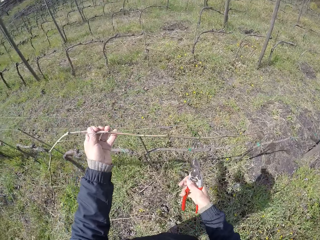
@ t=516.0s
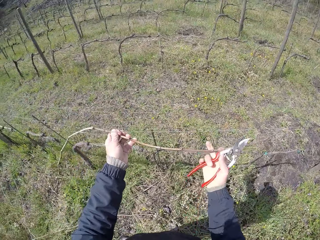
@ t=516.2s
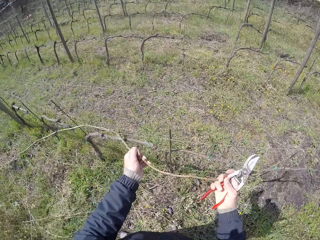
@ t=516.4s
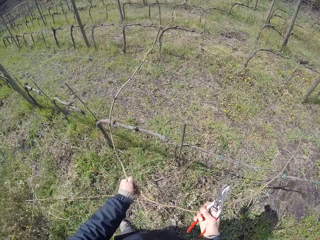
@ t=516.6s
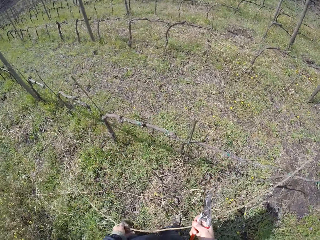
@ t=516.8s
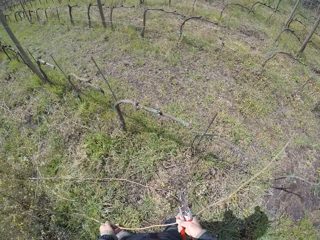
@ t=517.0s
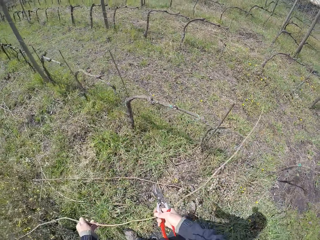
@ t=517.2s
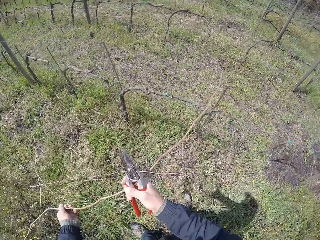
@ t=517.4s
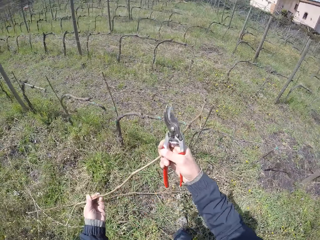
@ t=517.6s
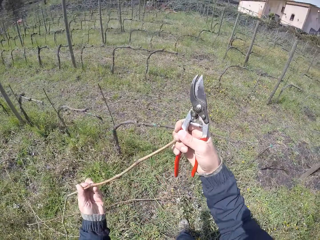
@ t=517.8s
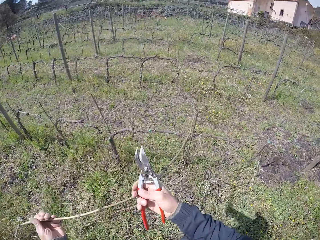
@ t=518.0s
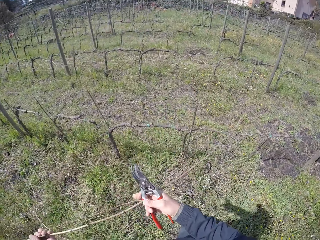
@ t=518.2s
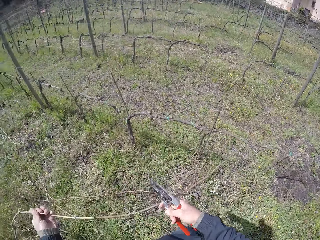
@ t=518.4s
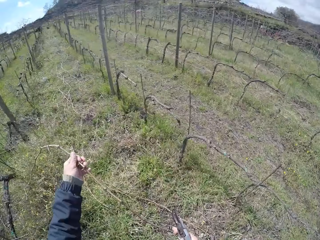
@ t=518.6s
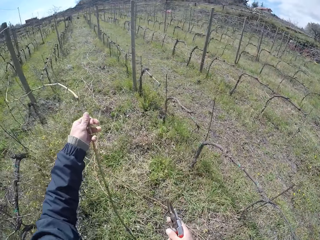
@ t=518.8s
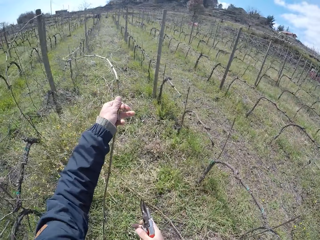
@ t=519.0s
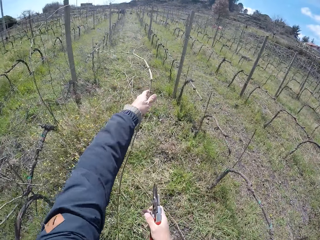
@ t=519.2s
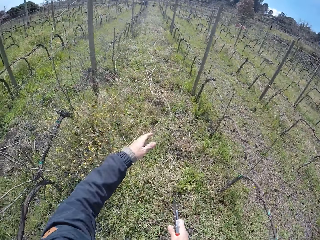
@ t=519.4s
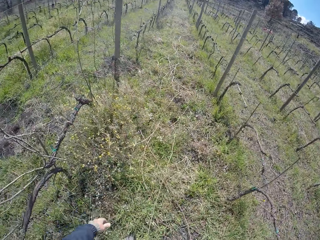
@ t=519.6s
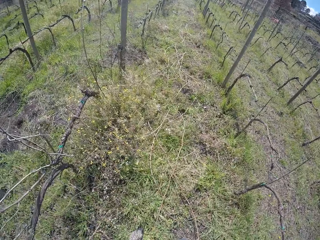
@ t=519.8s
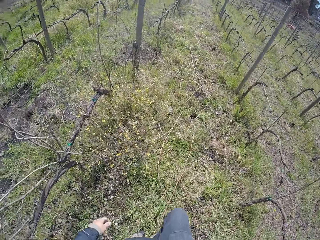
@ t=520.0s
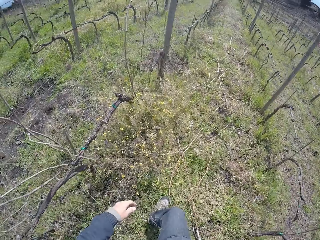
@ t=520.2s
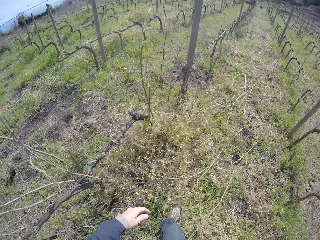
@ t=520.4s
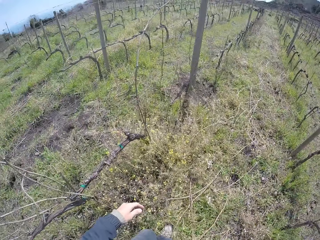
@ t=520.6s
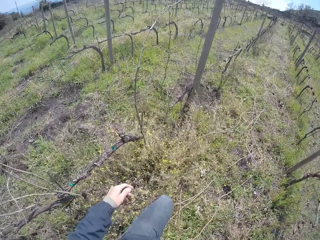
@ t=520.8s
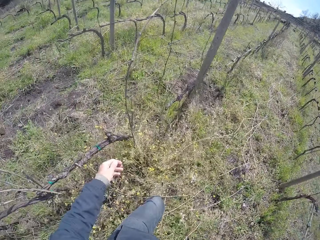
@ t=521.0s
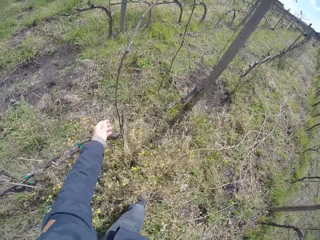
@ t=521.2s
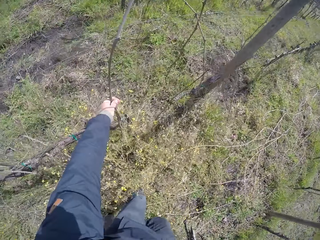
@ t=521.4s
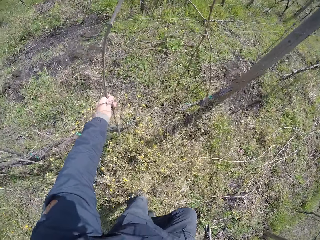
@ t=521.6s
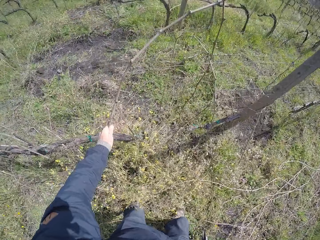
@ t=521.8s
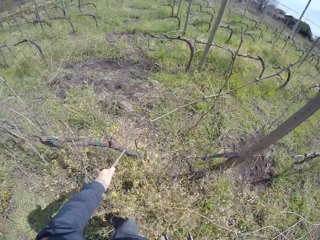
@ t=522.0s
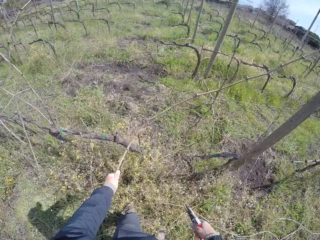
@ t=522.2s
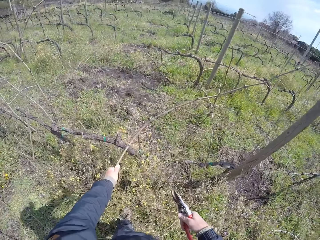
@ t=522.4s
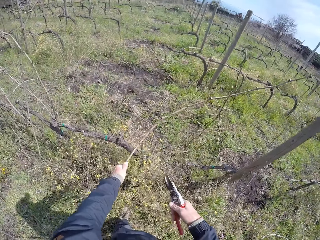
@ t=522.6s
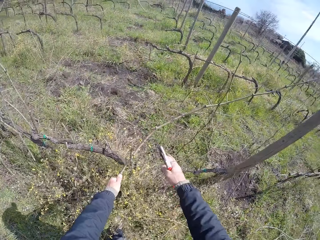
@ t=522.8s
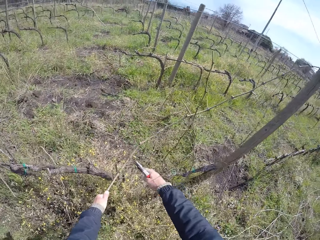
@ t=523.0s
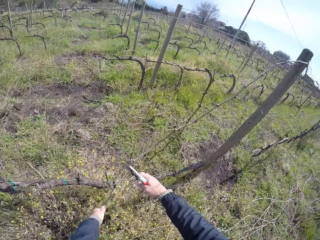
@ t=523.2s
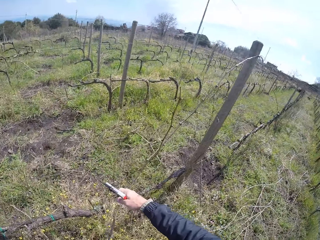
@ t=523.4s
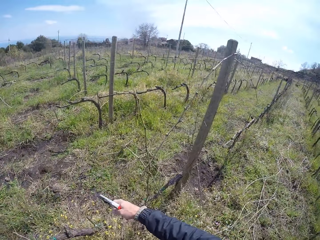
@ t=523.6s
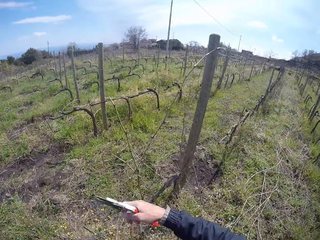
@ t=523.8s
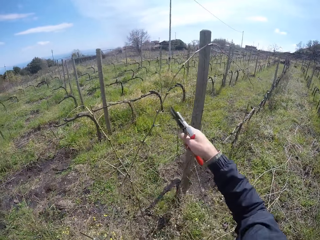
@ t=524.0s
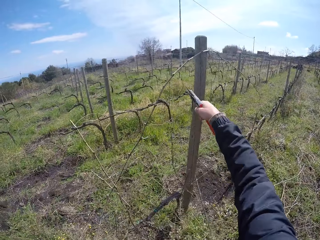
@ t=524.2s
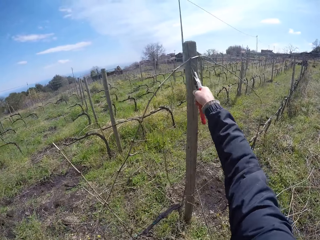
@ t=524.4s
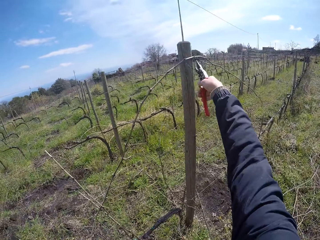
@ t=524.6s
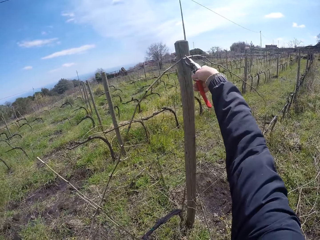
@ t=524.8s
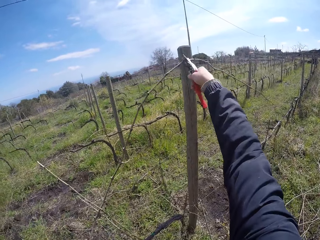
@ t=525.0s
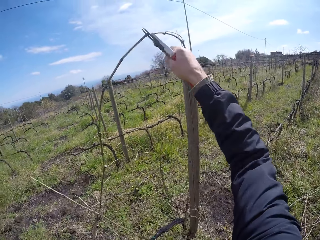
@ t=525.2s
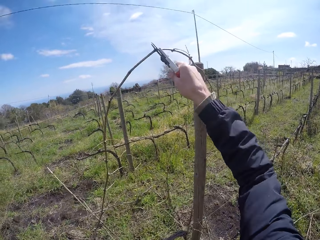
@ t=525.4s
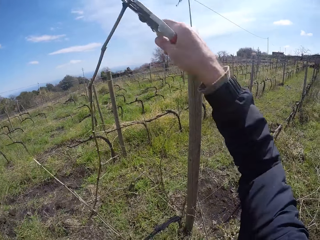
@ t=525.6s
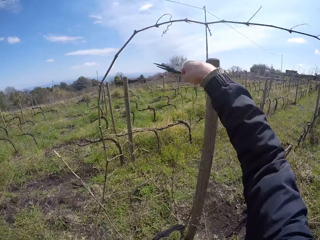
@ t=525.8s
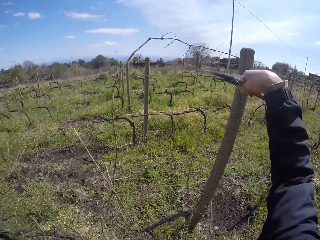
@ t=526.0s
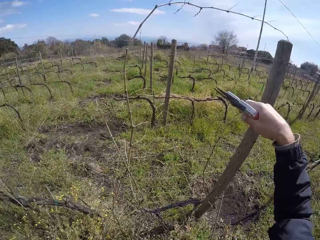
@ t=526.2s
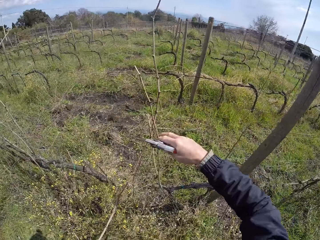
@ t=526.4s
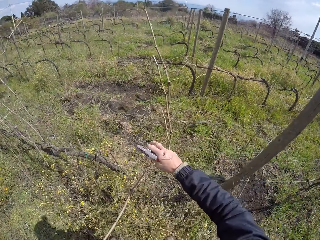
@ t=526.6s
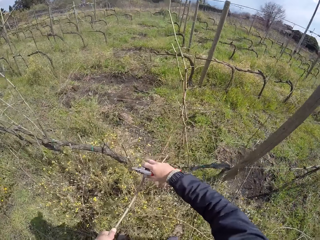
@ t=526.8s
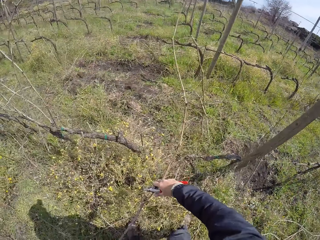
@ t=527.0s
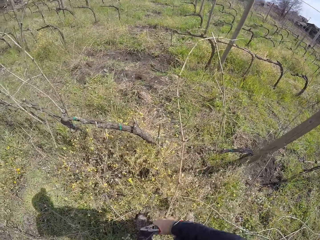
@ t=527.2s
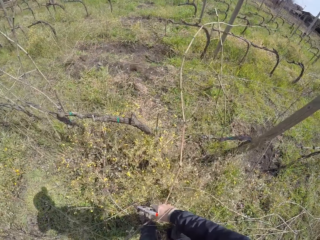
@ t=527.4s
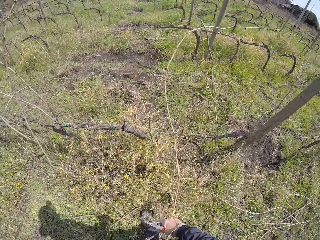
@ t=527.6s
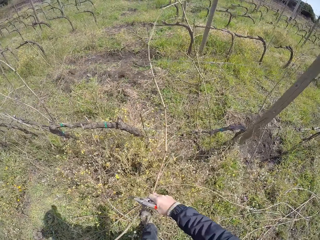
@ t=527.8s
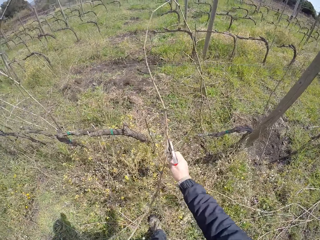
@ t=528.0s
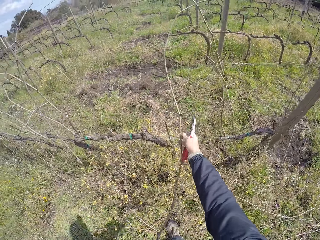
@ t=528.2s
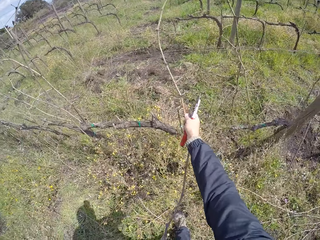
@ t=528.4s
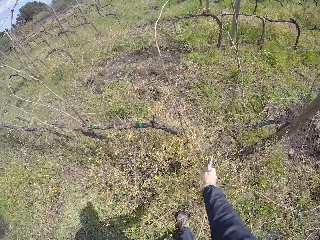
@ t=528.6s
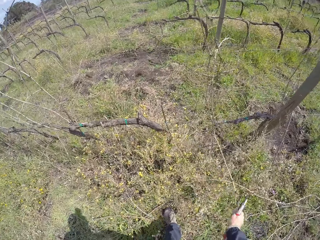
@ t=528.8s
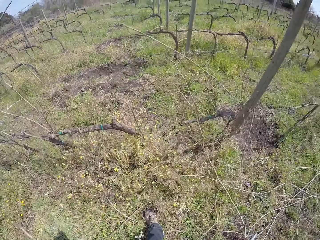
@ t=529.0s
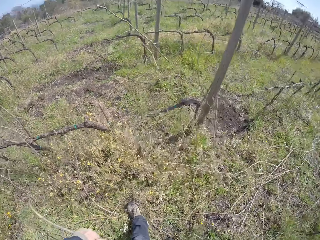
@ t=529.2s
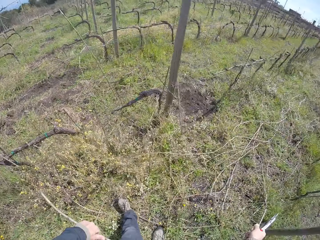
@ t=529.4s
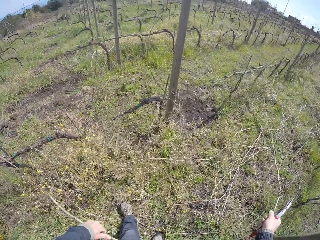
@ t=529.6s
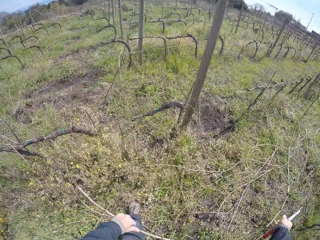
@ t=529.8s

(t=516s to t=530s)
The camera wearer holds wood with the left hand. She pulls a twig with both hands from the fence. She throws the twigs on the ground with her left hand. She moves a step ahead. She pulls a twig with her left hand from the fence. She holds the wood with the left hand. She cuts the twig with a pruner in her right hand. She pulls the twig with the pruner in her right hand. She pushes the twig with the pruner in her right hand. She pulls a twig with her right hand from the fence.

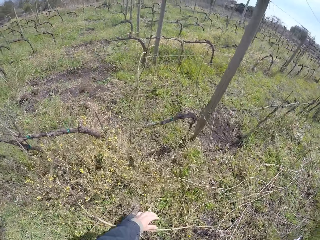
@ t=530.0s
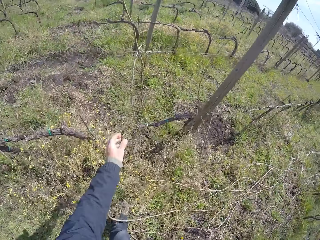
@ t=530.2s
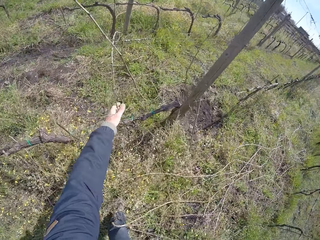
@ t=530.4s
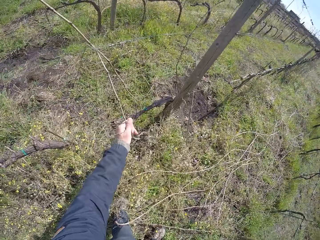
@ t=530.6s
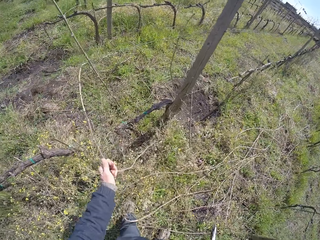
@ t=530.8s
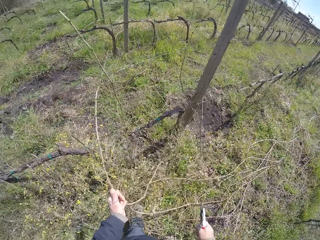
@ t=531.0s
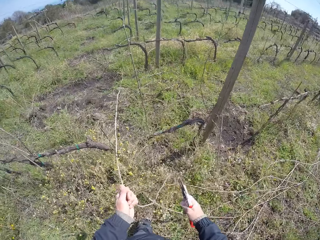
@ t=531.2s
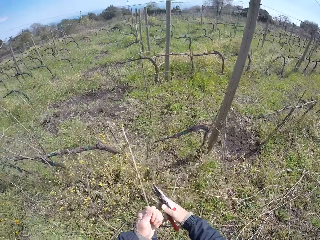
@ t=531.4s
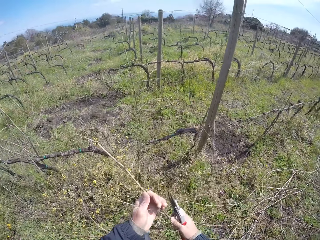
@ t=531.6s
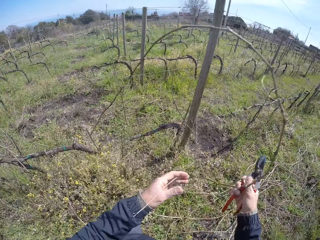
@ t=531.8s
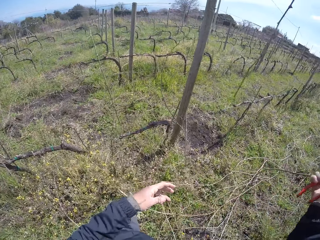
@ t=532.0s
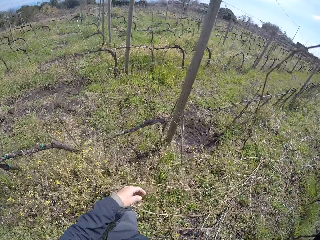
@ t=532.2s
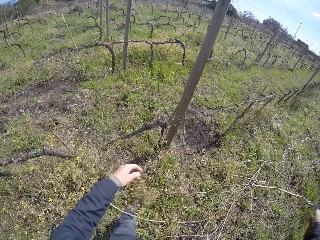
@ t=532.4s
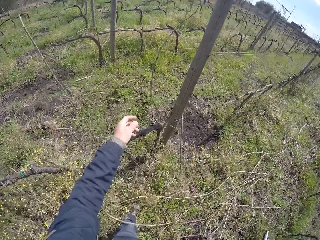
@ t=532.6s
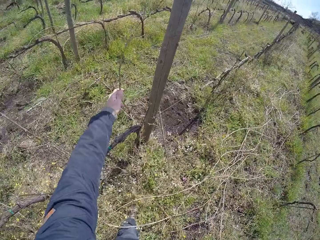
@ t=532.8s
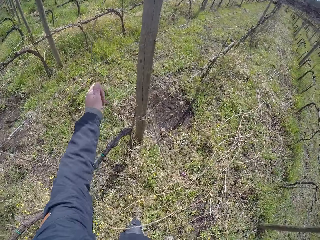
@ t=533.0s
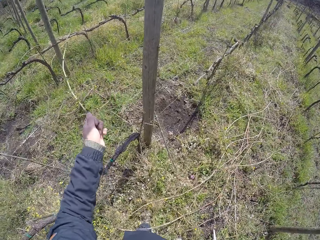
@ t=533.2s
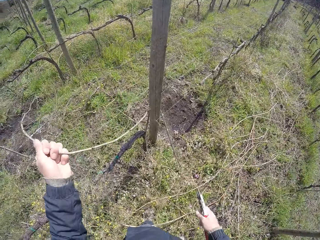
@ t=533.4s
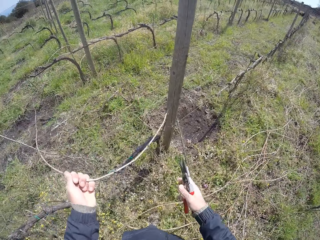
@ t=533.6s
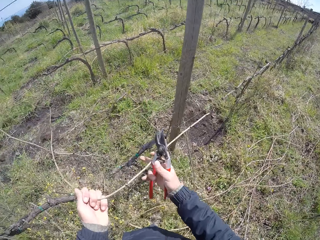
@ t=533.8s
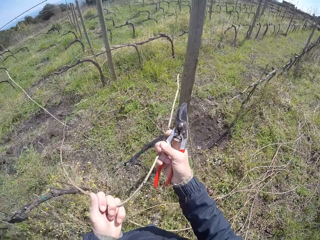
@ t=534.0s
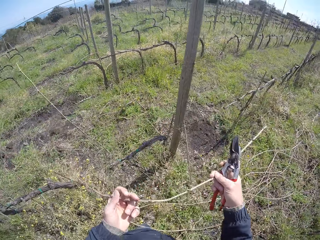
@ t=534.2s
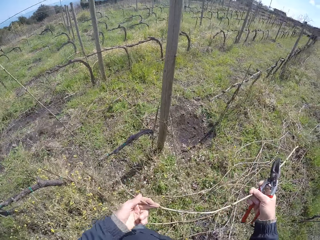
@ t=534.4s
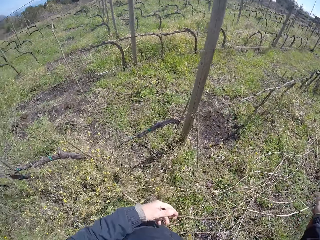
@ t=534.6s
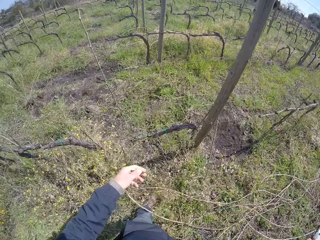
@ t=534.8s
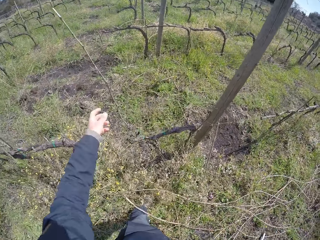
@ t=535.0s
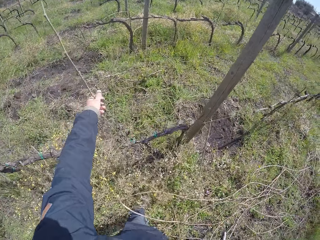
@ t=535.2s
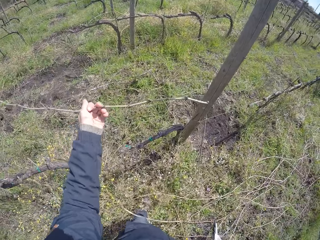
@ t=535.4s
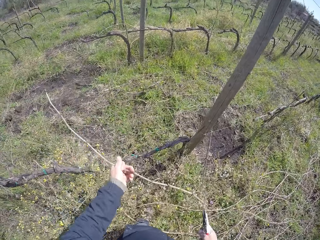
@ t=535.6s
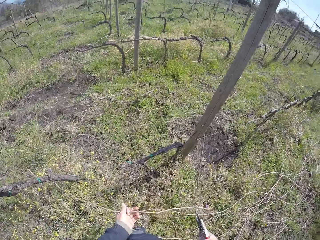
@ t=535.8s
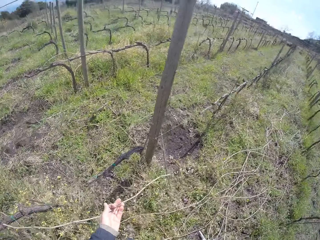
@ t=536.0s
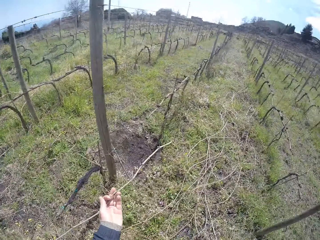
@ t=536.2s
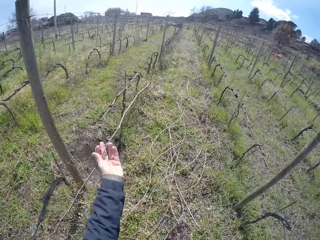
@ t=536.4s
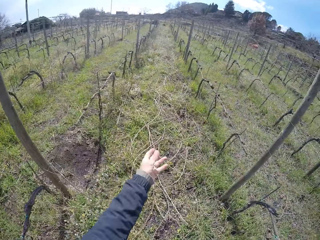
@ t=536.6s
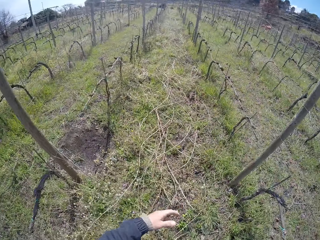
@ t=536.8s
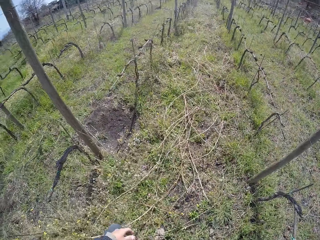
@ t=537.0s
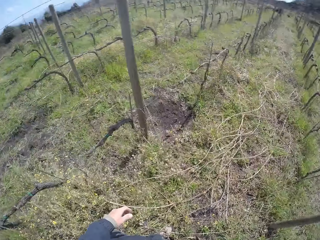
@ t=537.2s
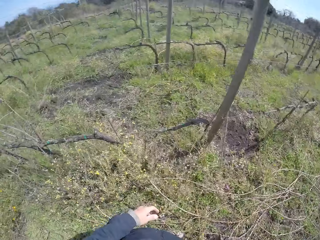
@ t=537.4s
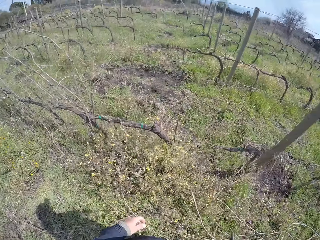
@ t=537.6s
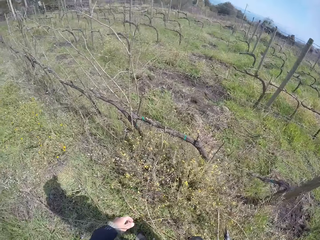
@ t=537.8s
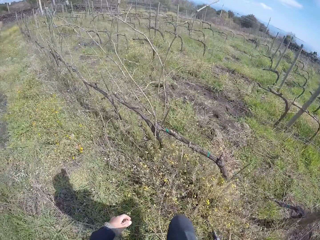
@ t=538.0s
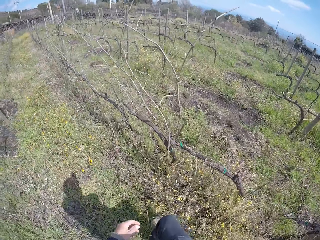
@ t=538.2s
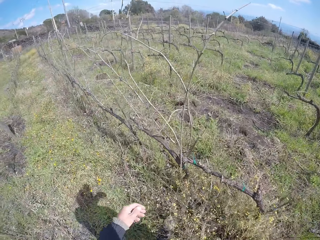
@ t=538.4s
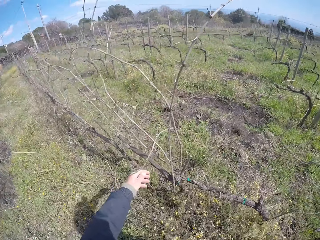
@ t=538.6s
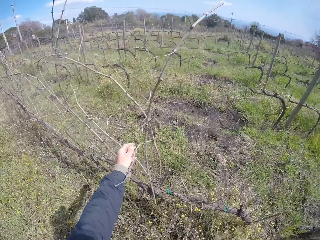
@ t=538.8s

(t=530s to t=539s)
The camera wearer drops wood with both hands. She pulls a twig with her left hand from the fence. She throws the twigs on the ground with her right hand. She pulls a twig with her left hand from the fence. She pulls a twig with both hands from the fence. She drops the wood with the right hand. She pulls a twig with her left hand from the fence. She holds the wood with the left hand. She throws the twigs on the ground with her left hand. She looks around and moves a step ahead.
